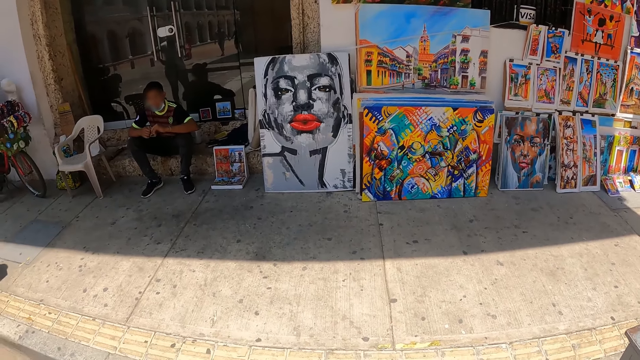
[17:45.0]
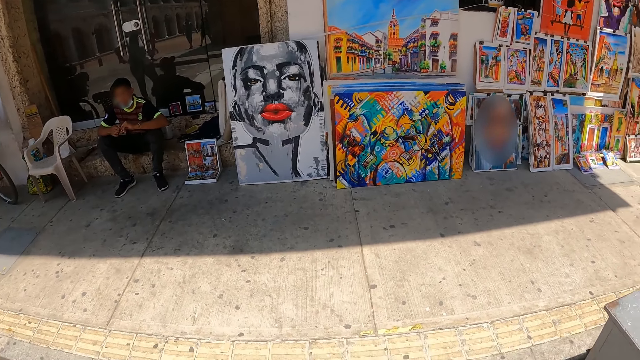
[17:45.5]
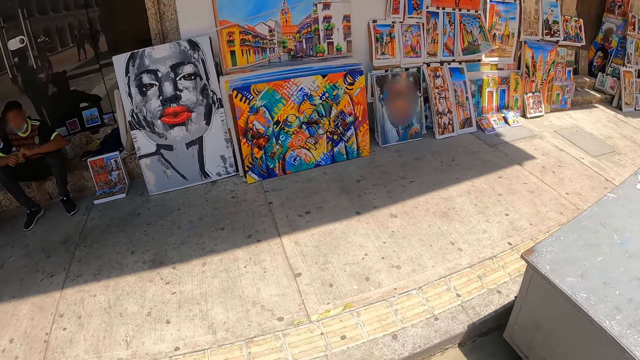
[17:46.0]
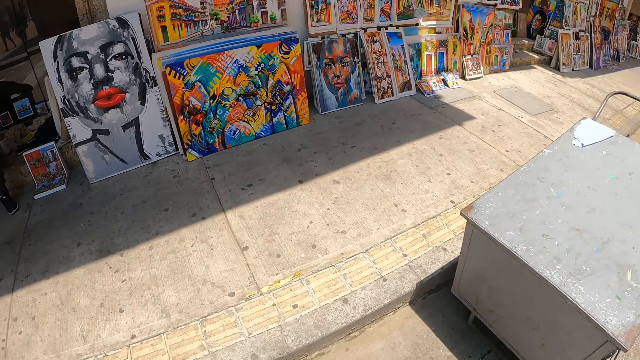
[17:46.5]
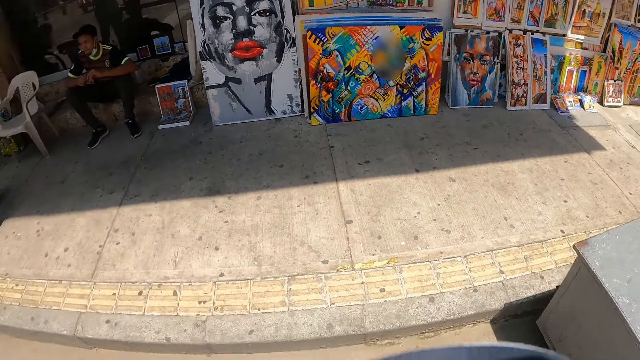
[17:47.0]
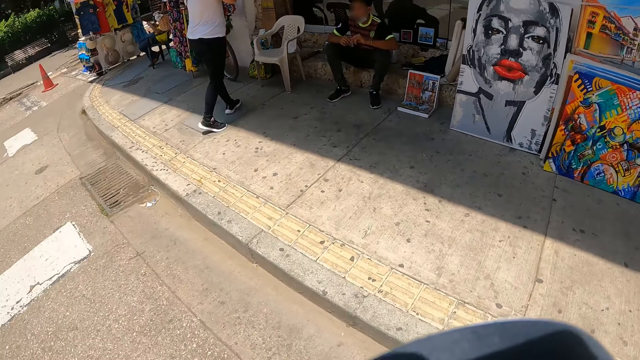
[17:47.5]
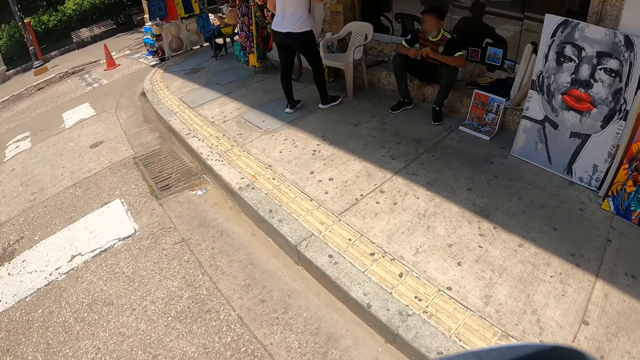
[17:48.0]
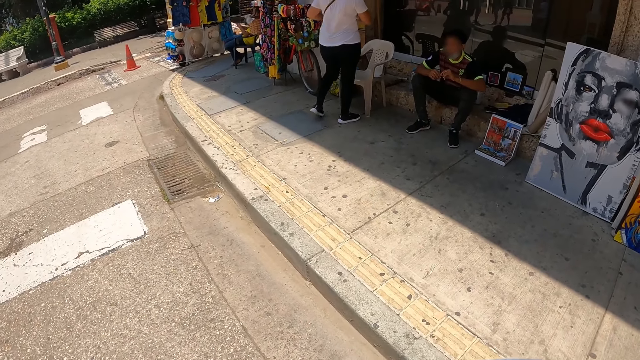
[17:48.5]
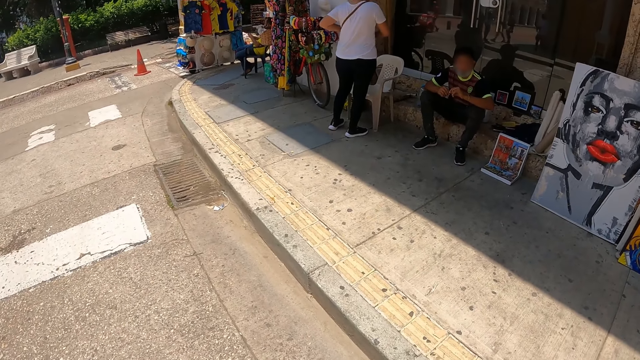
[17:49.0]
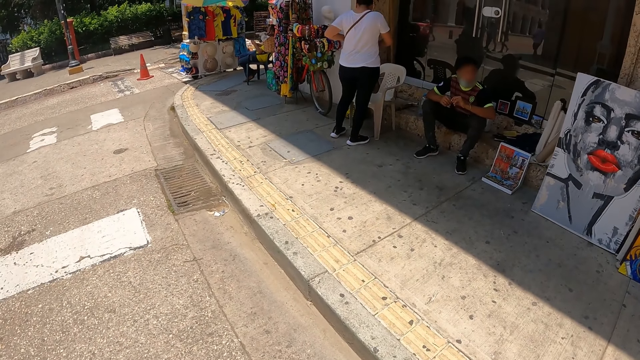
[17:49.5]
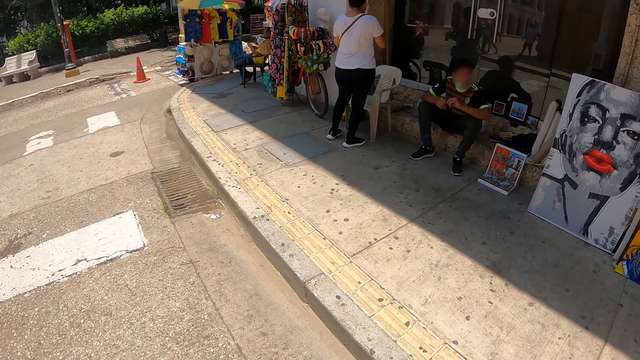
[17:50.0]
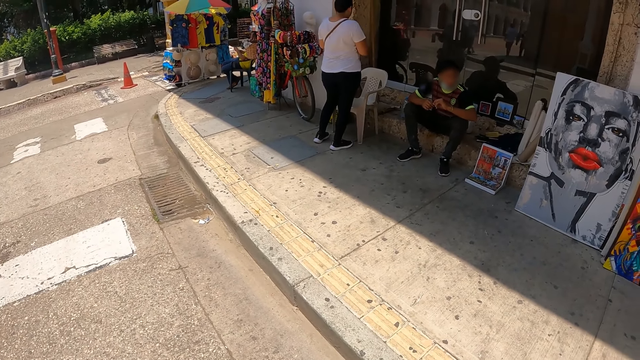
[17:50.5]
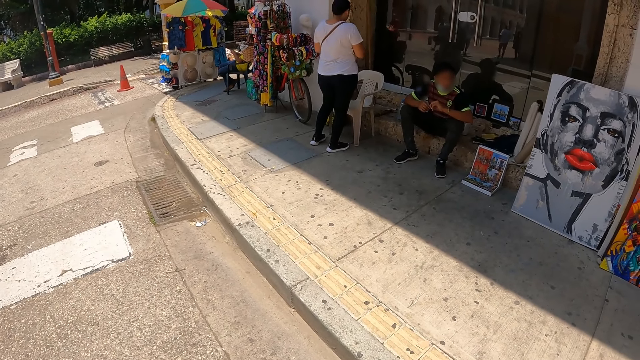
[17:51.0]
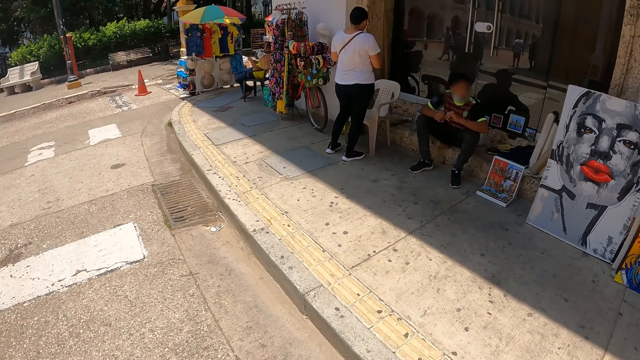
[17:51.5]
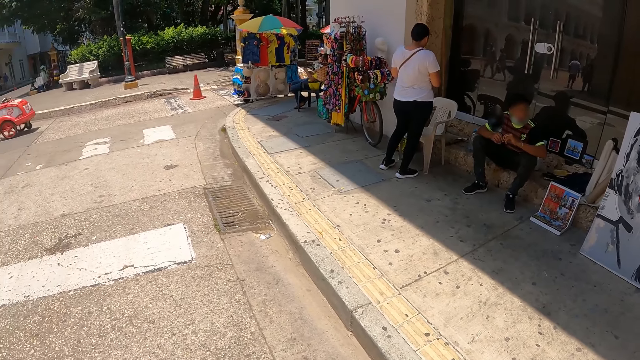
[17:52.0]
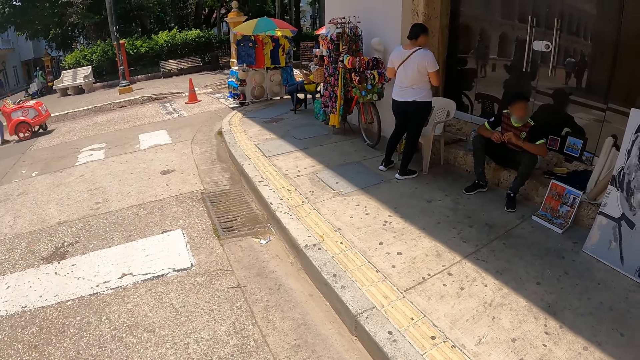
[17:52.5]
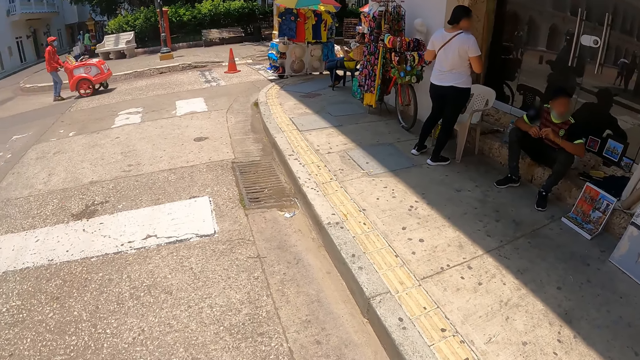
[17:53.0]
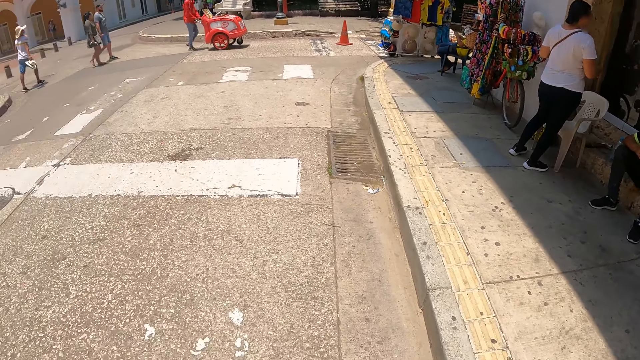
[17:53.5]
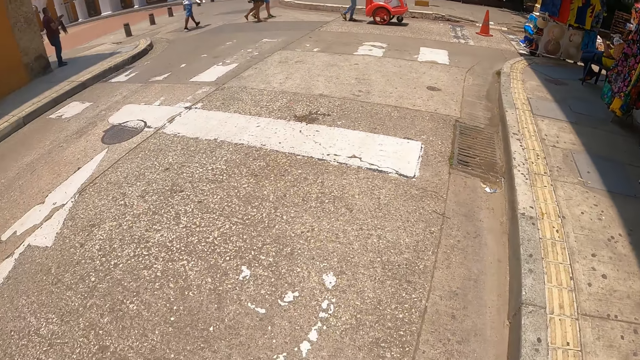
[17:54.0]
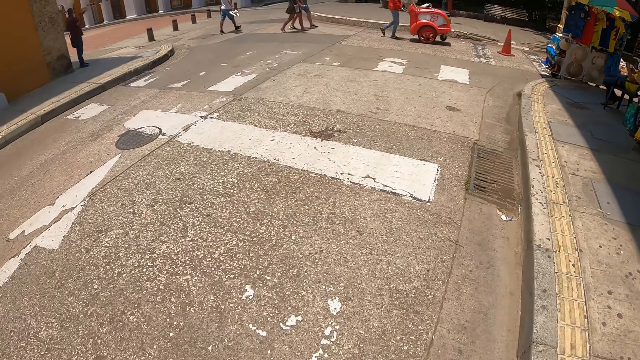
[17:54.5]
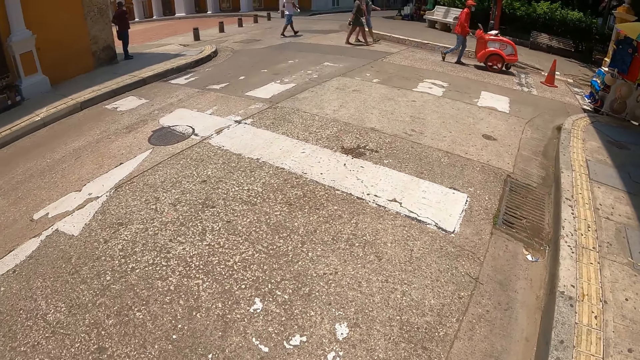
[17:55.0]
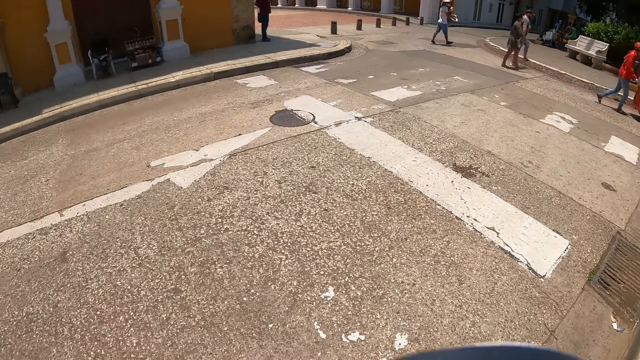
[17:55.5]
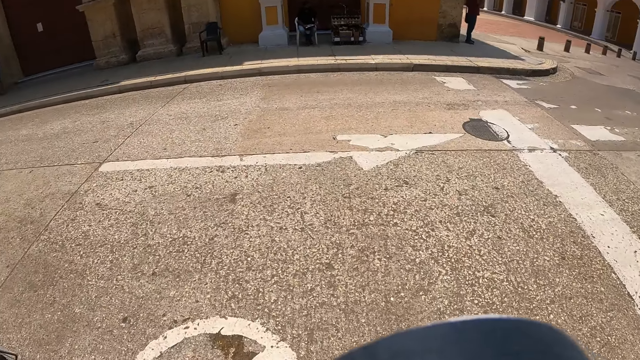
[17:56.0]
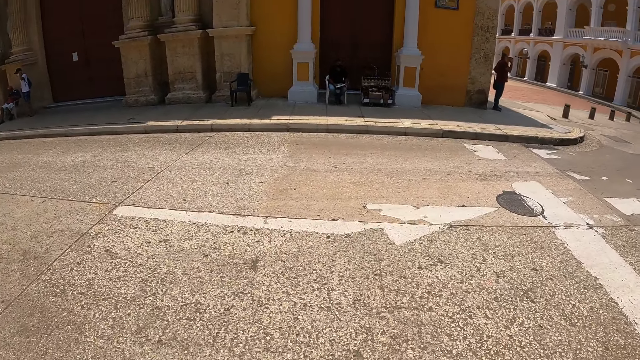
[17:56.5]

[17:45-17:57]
The camera wearer looks around the open area.

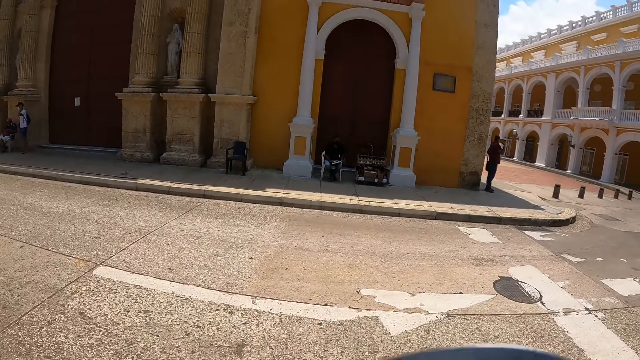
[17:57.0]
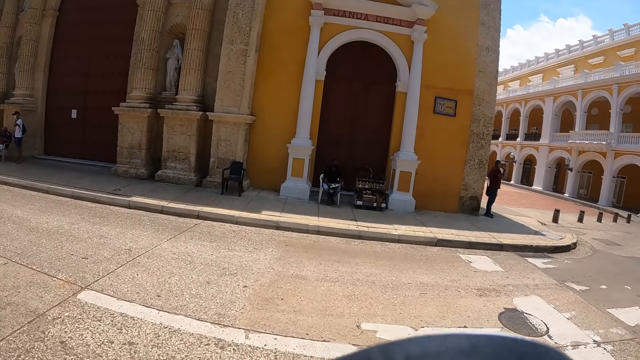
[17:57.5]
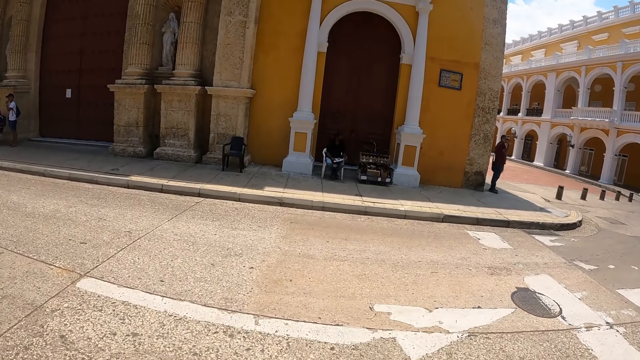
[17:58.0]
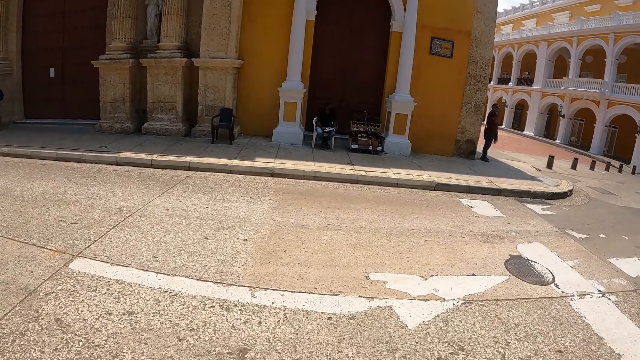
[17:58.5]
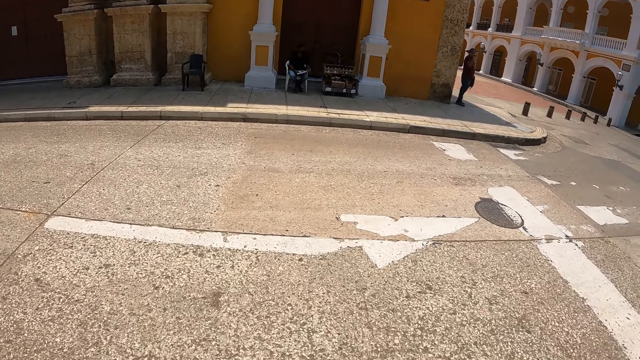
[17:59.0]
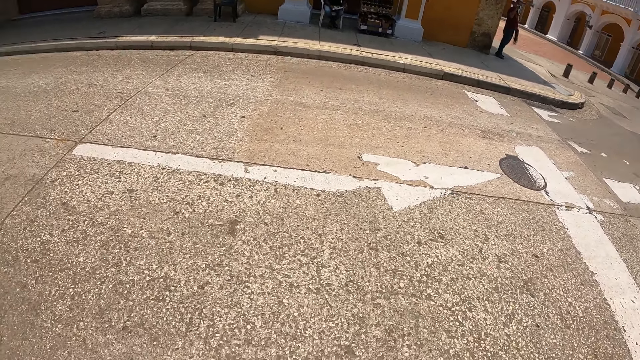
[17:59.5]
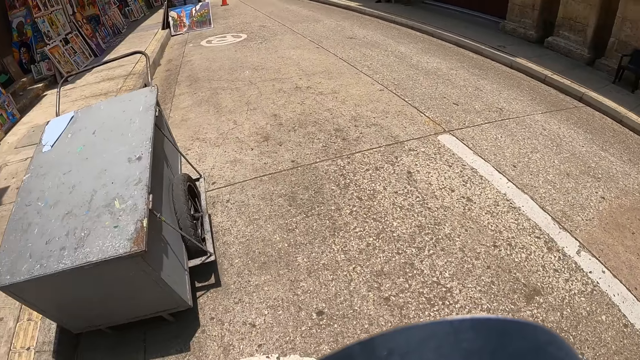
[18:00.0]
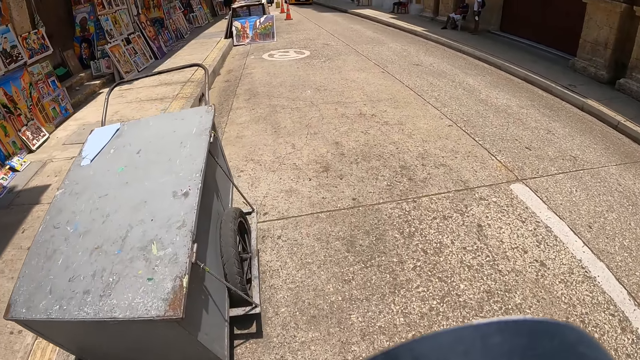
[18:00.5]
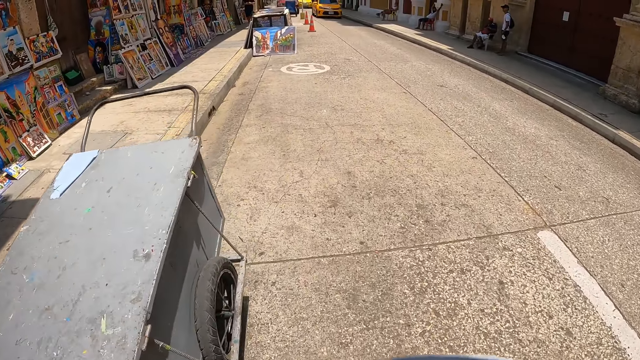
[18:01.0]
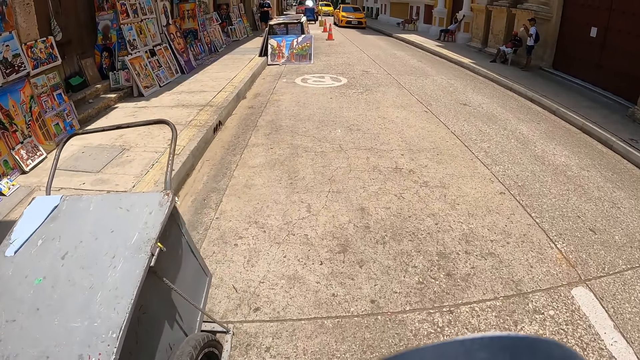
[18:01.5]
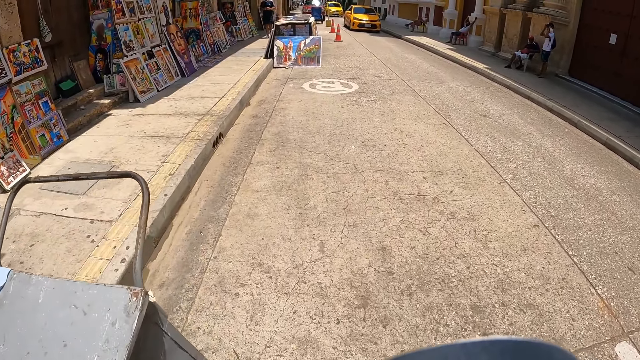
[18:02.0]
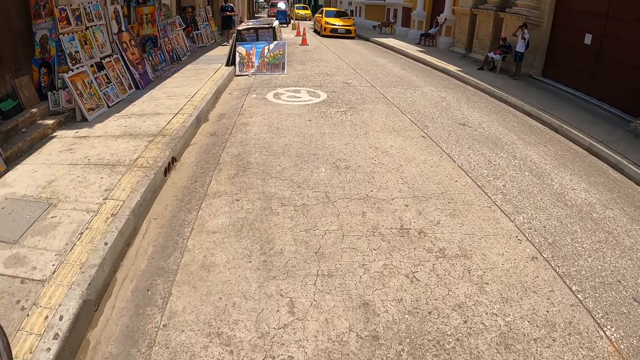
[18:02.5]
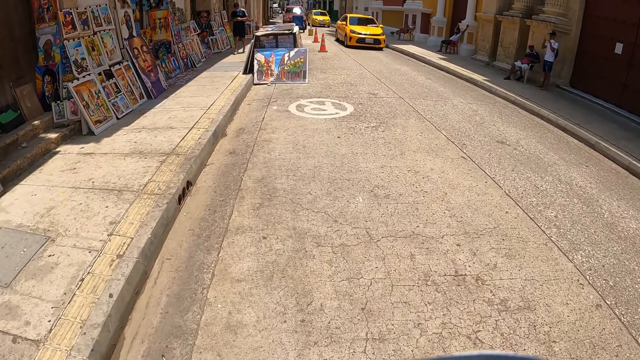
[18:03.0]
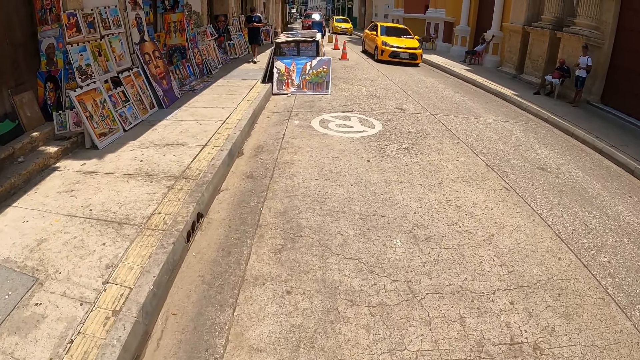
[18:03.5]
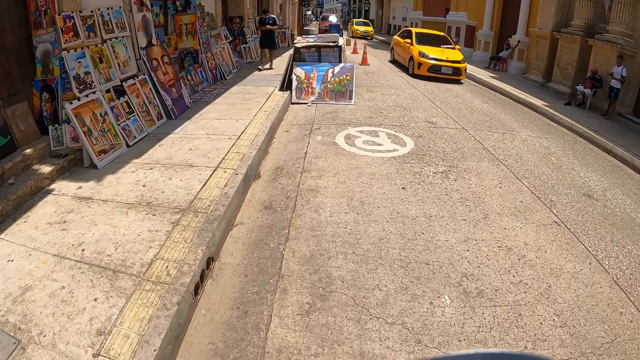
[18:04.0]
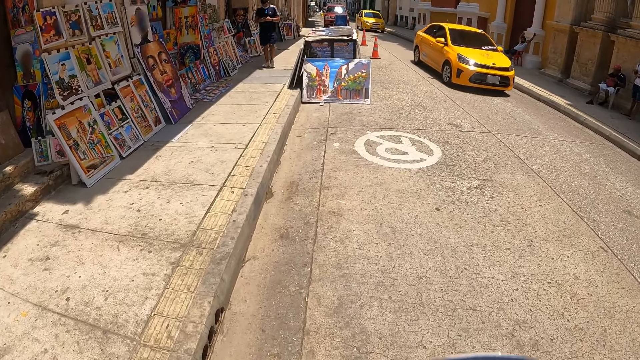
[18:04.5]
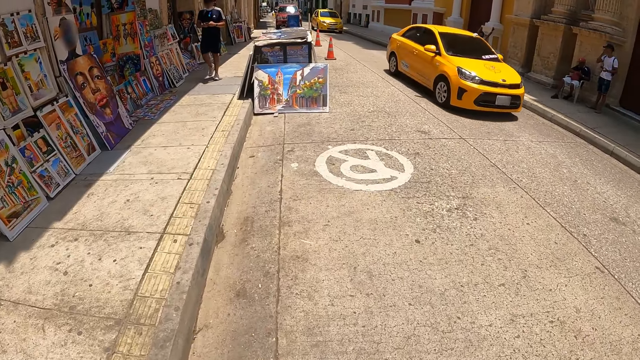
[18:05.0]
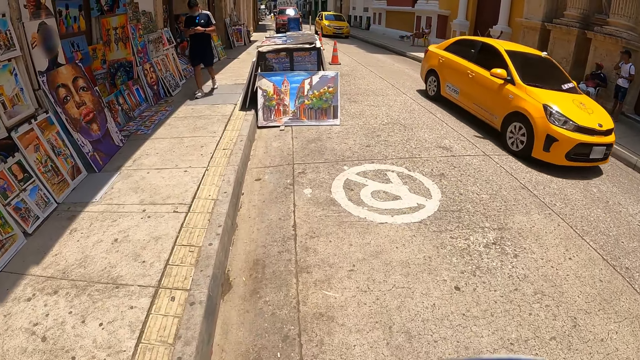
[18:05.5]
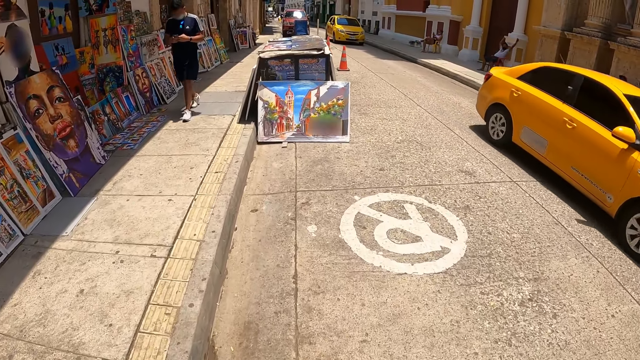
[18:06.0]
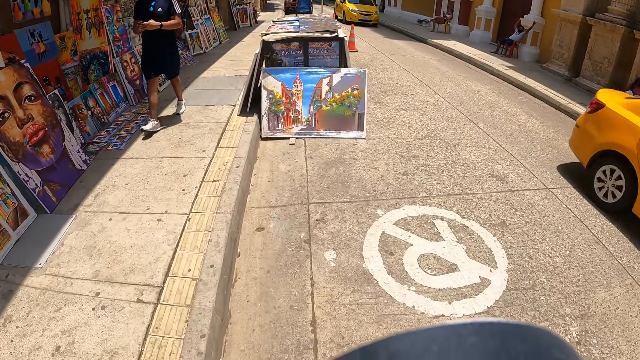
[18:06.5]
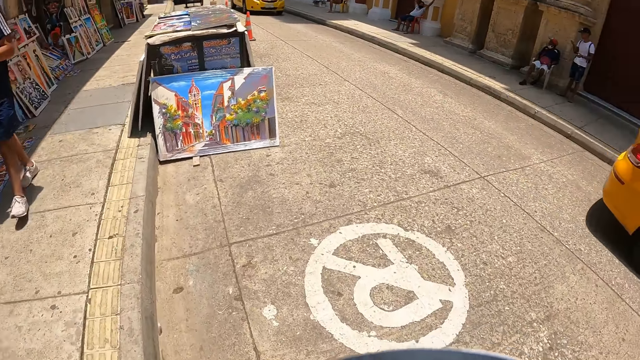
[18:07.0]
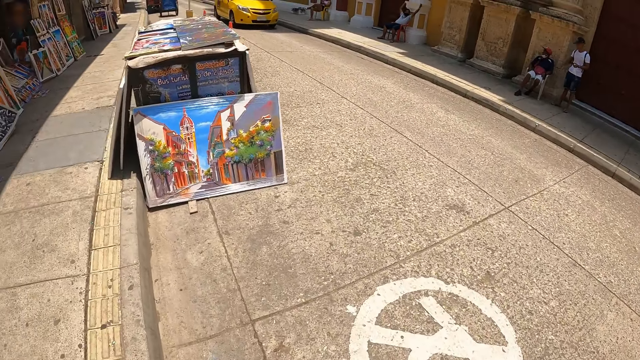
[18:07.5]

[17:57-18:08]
The camera wearer walks on a driveway.
